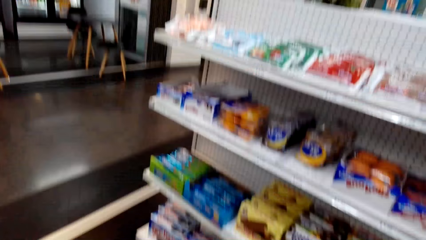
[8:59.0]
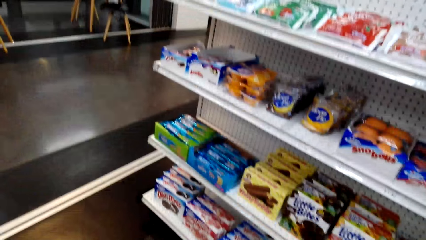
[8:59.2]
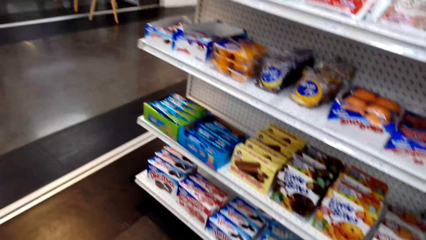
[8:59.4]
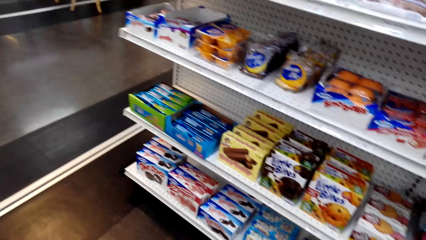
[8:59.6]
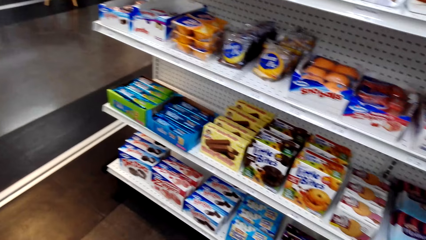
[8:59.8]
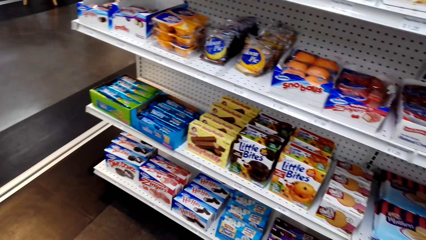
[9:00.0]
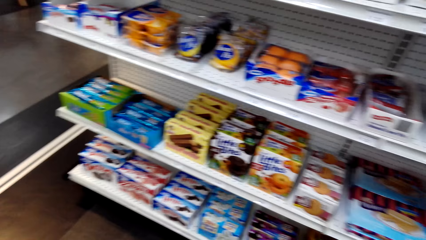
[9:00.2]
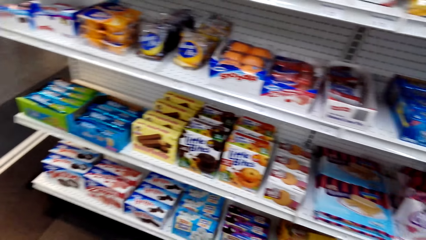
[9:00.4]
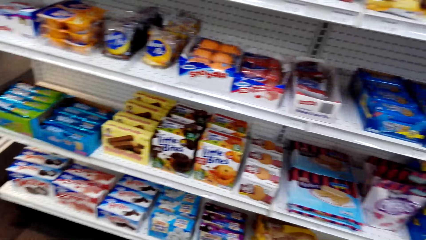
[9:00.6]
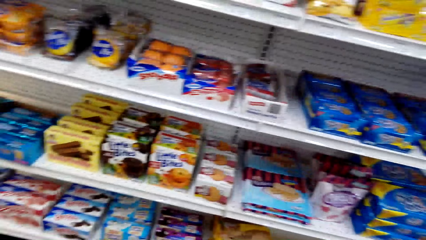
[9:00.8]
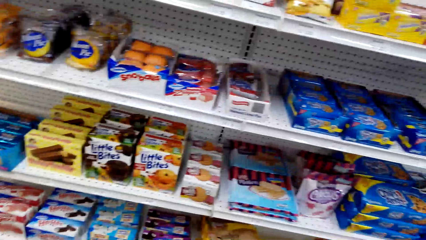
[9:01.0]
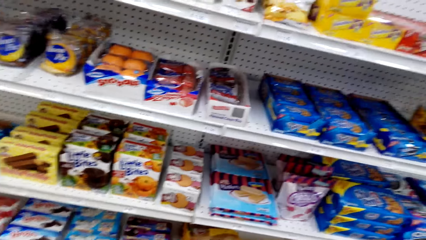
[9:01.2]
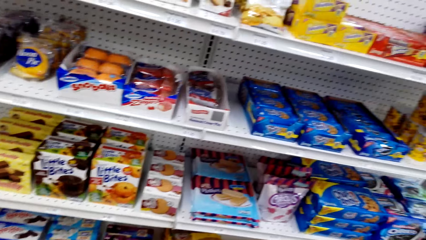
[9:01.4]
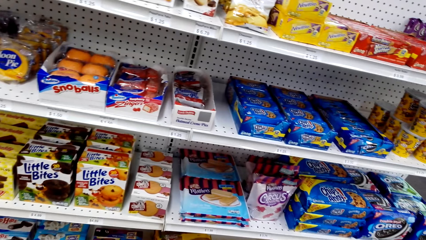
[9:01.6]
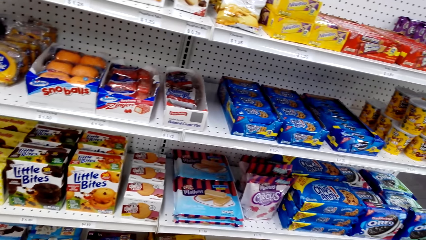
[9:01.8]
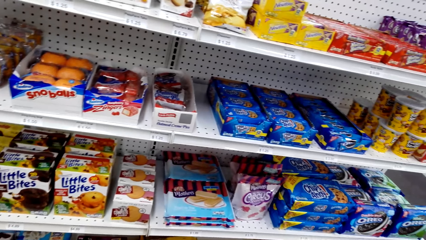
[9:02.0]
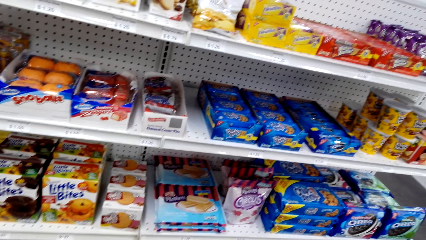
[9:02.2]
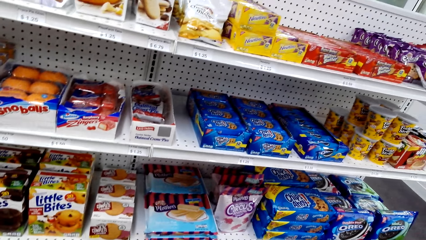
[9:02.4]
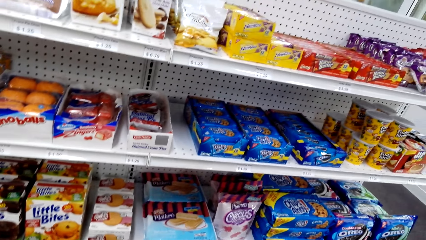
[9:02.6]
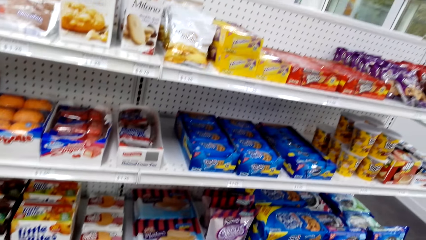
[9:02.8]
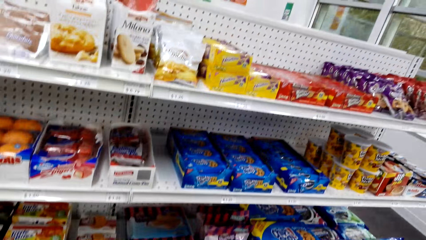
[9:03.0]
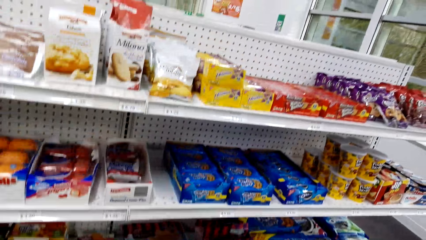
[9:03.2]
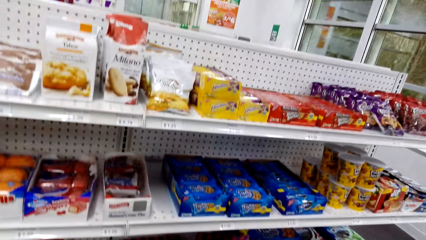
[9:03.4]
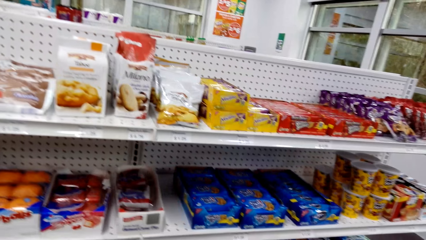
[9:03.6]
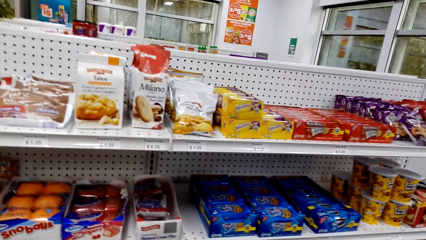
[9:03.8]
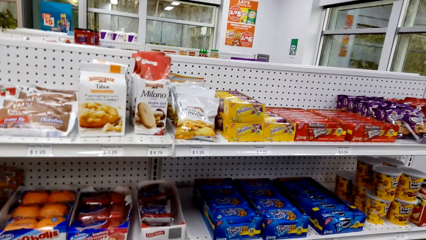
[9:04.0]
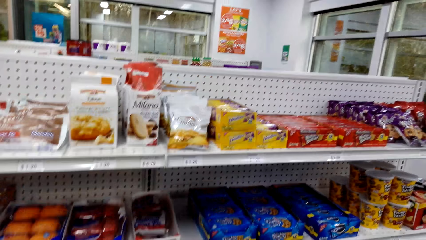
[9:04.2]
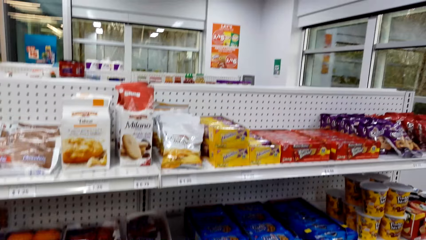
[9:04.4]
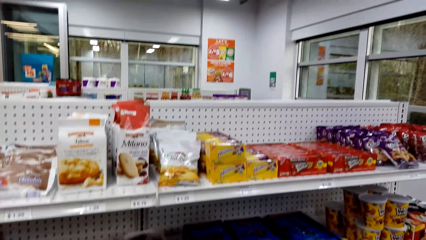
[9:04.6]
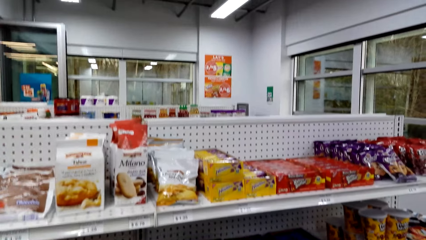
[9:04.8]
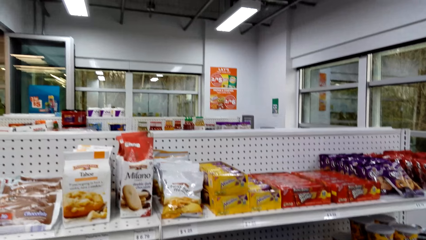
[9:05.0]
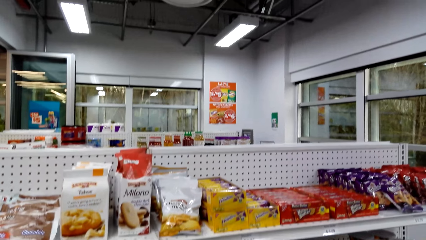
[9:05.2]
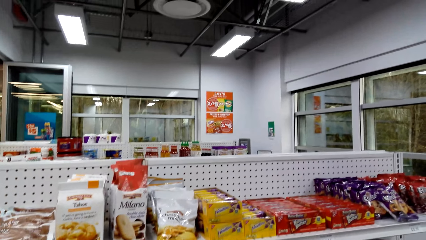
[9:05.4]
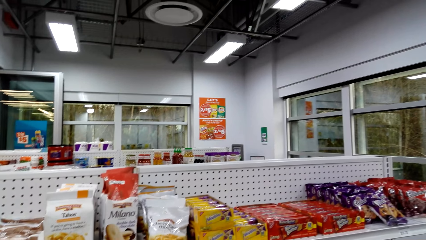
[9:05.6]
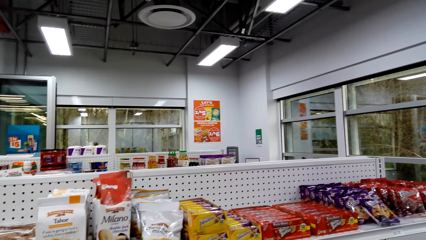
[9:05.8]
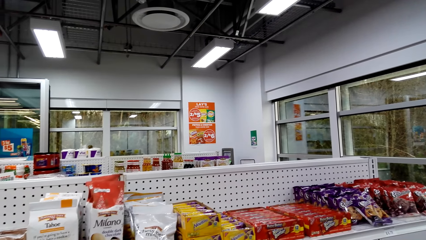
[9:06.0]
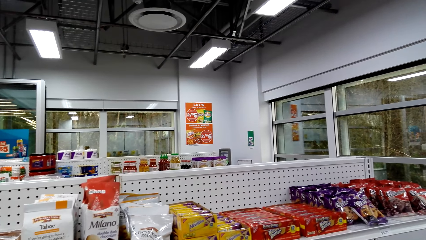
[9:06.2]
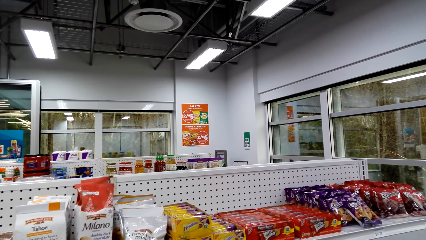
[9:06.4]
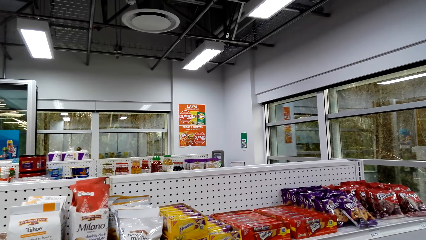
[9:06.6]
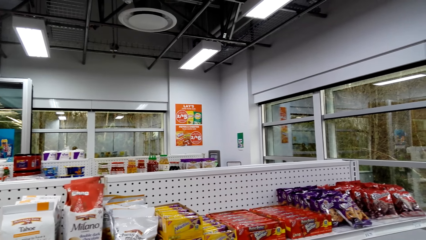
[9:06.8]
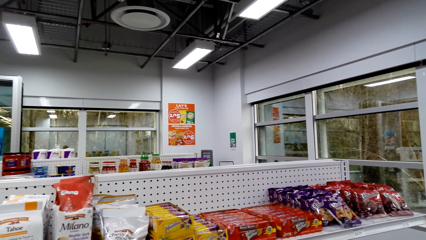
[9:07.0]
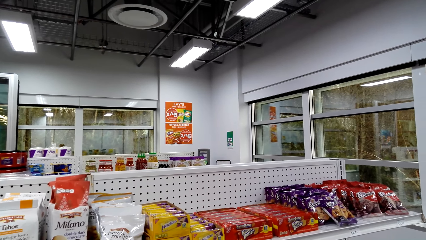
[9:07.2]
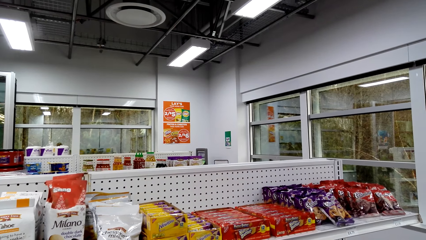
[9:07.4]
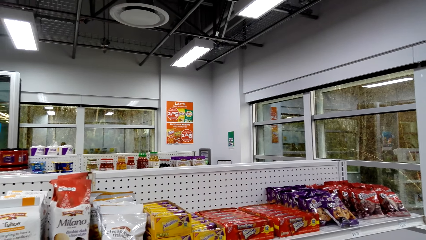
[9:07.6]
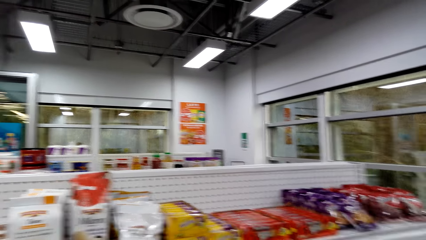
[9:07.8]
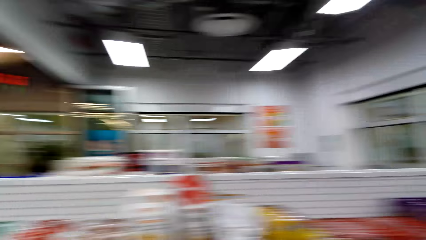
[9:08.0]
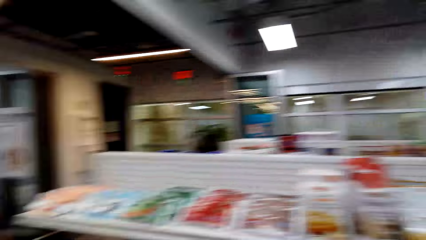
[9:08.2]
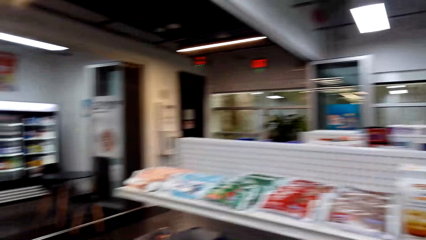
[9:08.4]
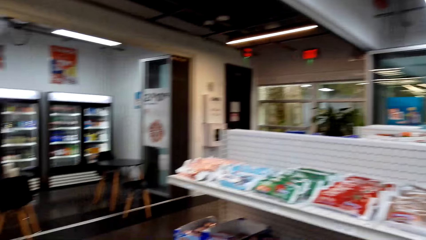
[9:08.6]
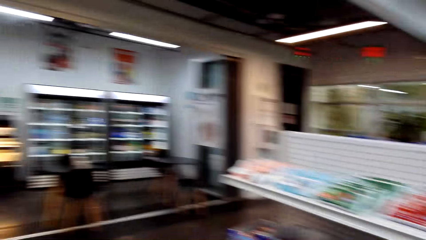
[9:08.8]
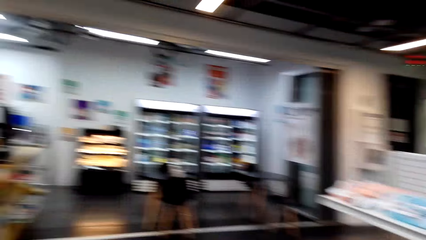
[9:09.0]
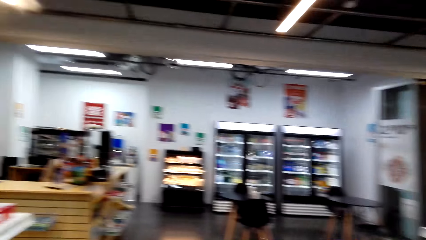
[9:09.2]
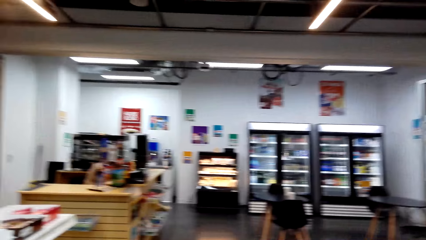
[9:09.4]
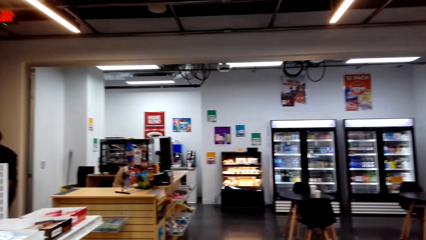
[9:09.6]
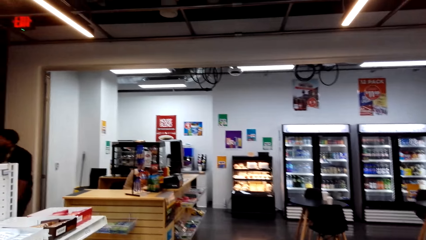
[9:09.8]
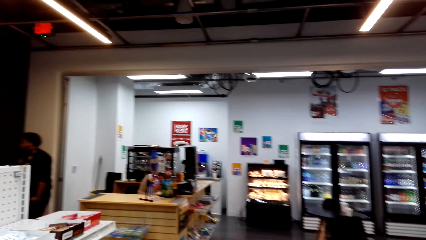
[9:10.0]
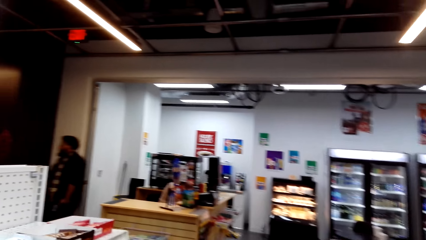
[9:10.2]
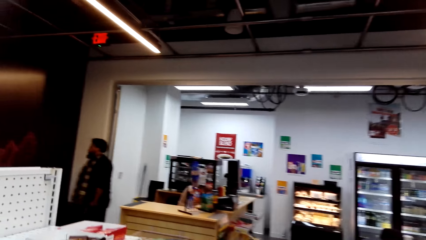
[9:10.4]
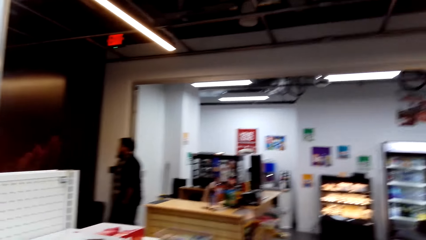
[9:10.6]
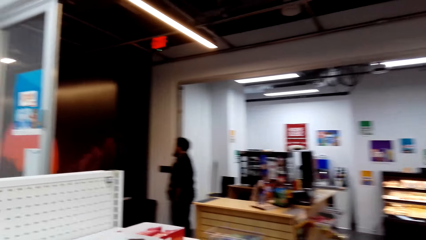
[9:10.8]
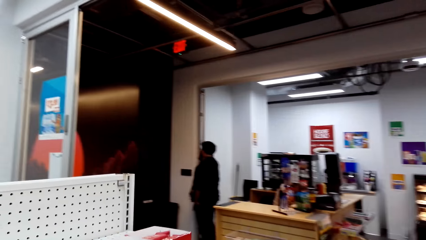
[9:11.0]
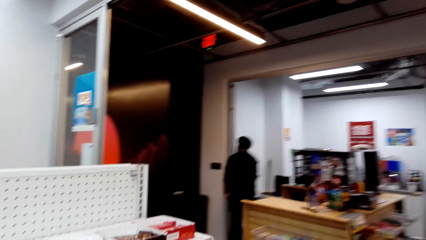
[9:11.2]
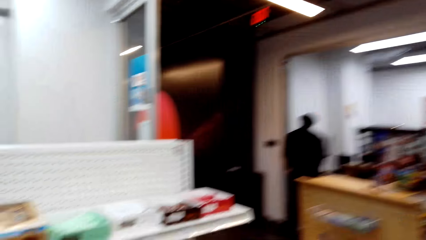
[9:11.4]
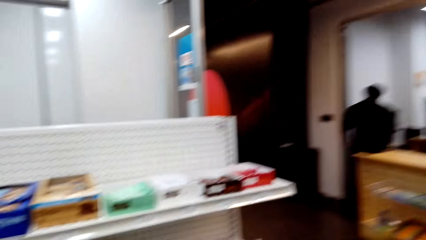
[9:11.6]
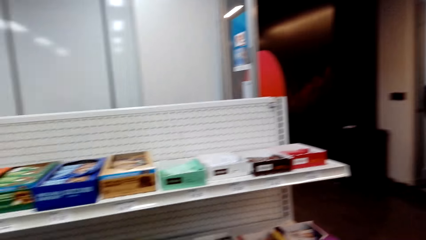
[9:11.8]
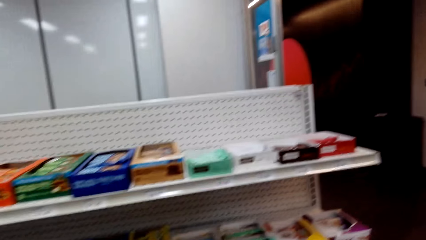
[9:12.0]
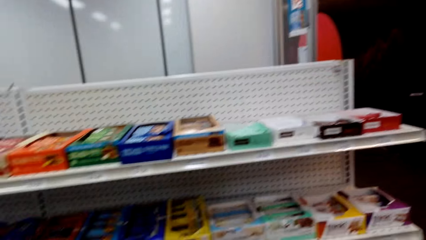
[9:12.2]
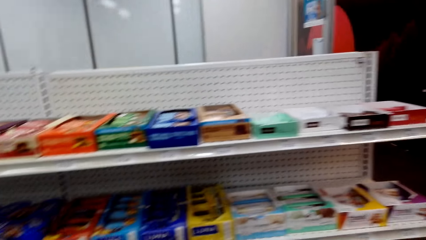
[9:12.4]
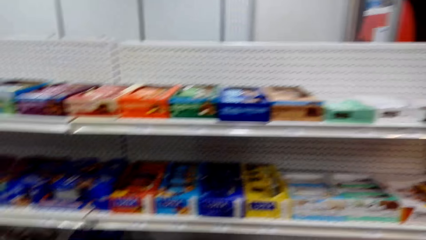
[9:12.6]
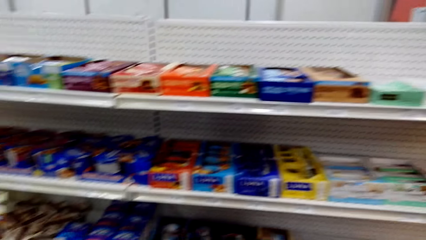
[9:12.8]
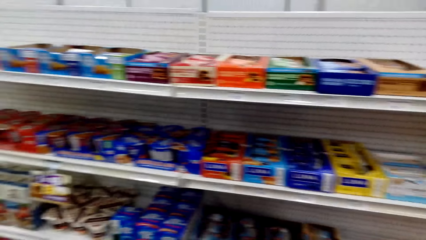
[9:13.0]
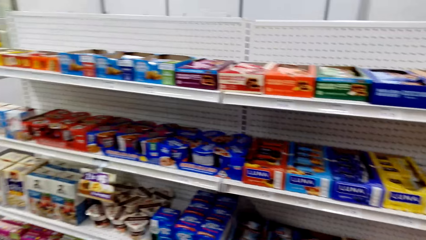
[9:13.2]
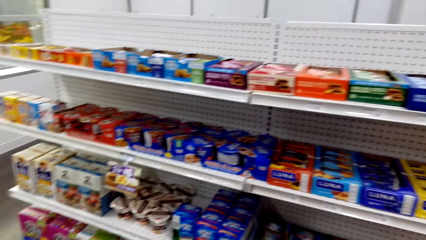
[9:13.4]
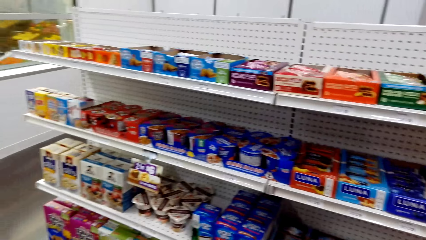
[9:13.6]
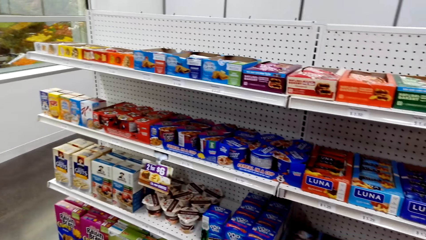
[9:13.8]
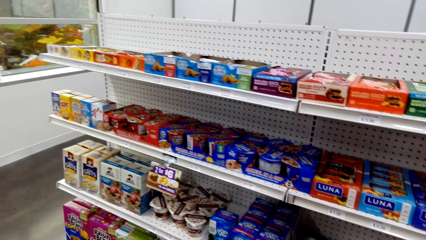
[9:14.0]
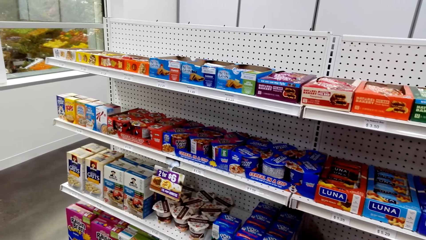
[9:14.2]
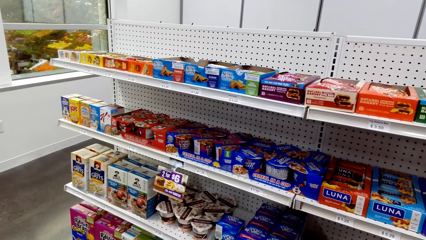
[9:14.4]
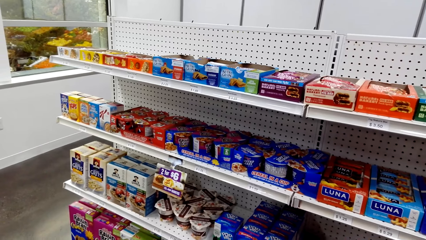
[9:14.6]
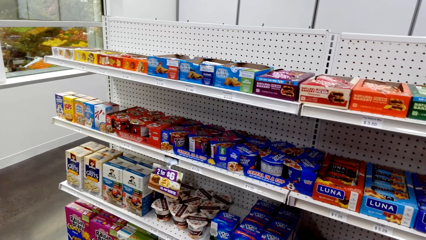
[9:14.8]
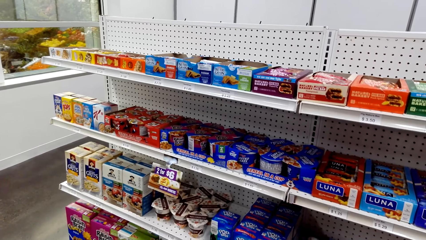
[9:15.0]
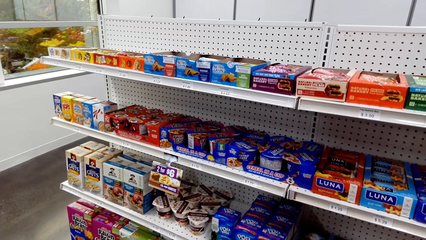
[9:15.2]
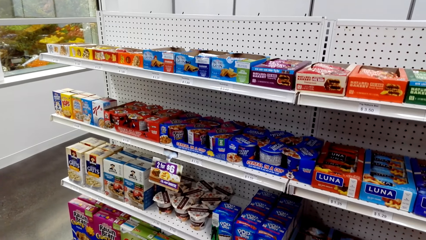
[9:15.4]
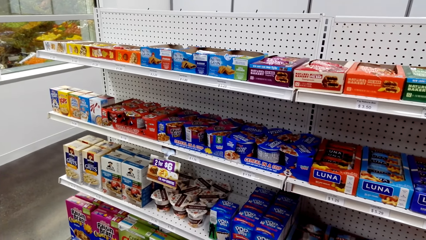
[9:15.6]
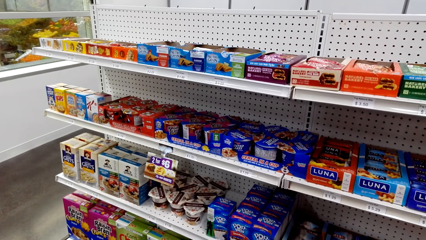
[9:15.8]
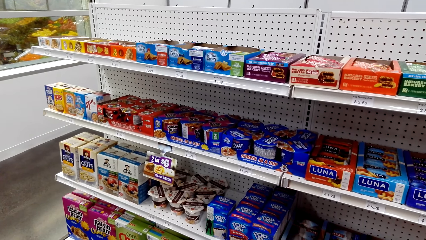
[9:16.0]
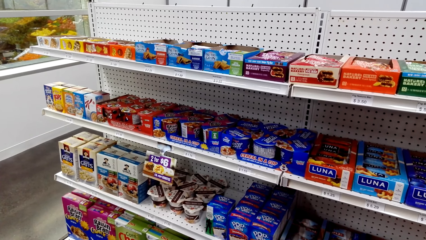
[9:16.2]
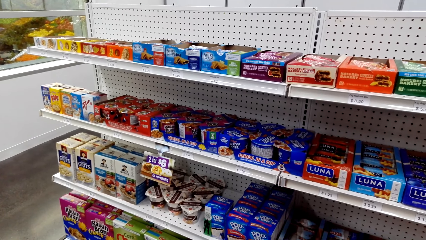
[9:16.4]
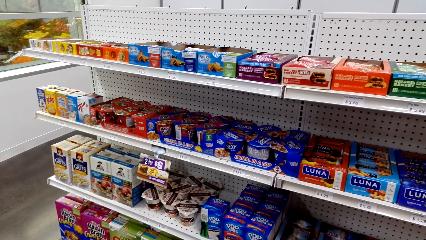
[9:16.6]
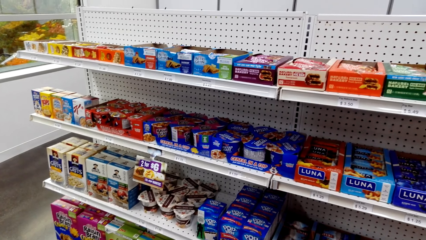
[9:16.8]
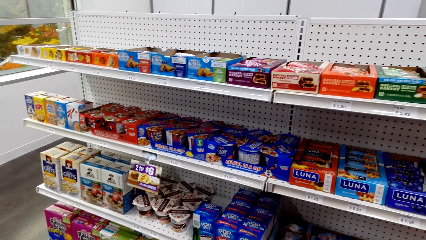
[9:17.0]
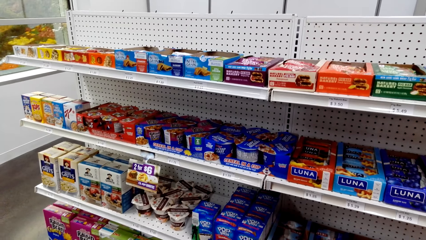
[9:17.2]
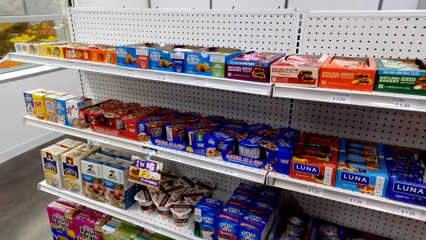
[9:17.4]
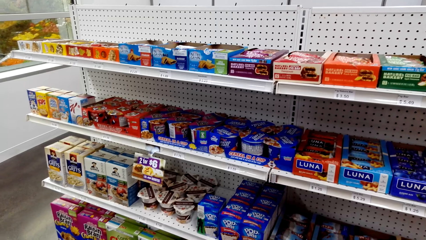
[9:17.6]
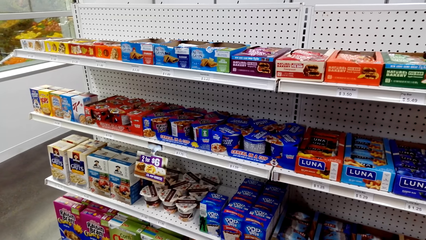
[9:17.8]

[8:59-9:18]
The camera wearer looks at snacks on the shelves. They turn. They look at the snacks on the shelves.
